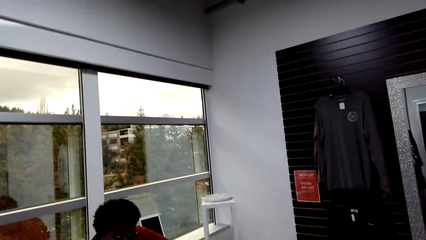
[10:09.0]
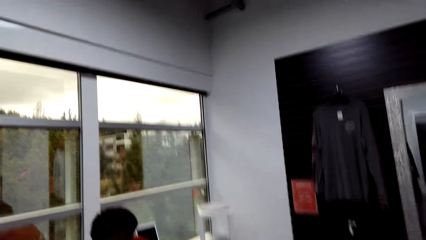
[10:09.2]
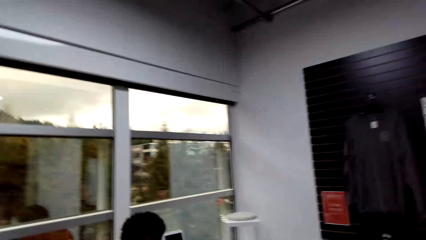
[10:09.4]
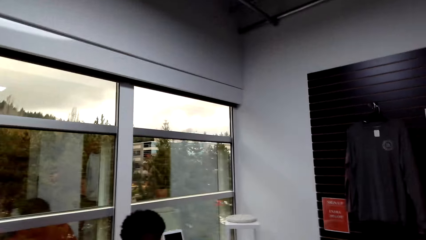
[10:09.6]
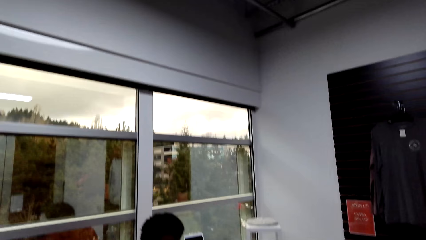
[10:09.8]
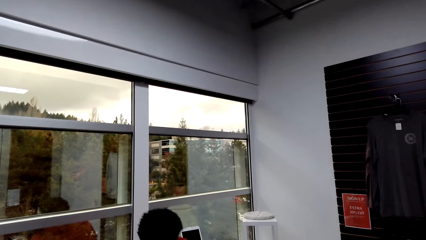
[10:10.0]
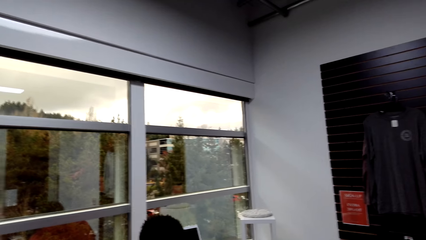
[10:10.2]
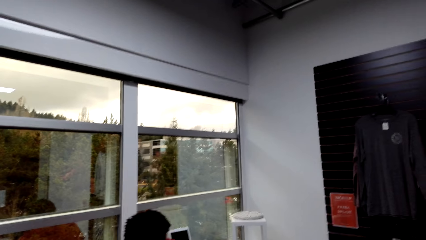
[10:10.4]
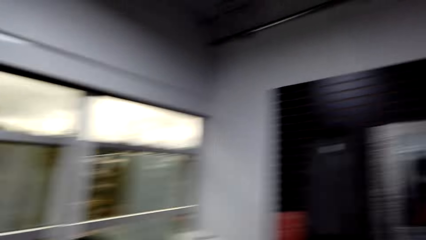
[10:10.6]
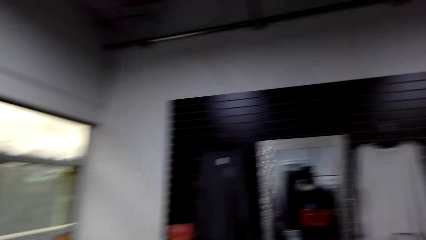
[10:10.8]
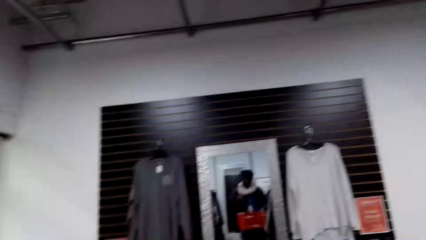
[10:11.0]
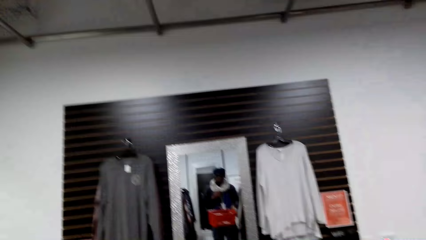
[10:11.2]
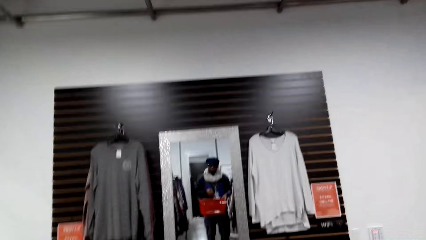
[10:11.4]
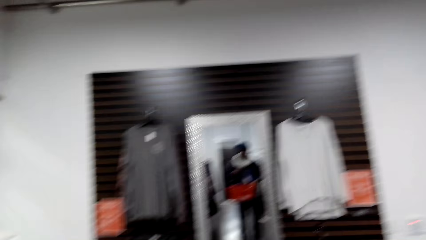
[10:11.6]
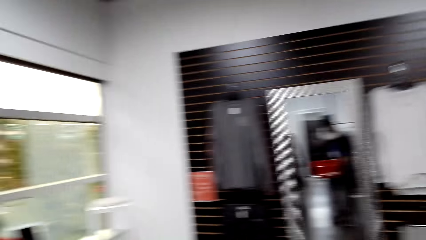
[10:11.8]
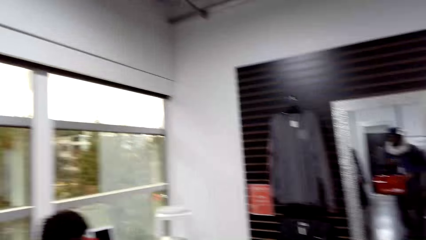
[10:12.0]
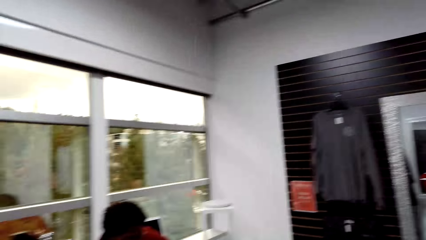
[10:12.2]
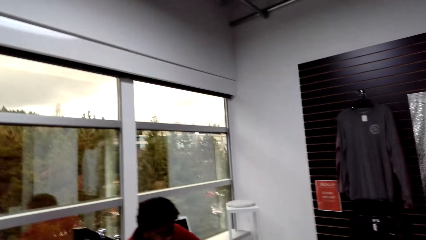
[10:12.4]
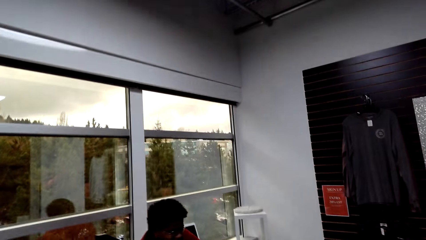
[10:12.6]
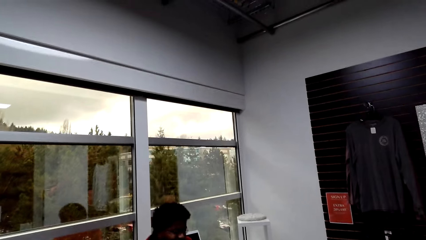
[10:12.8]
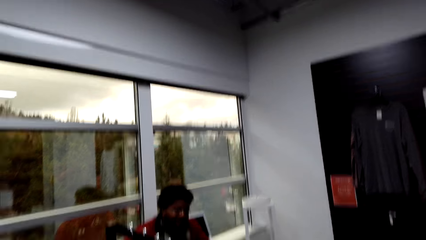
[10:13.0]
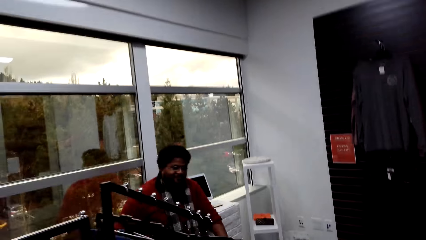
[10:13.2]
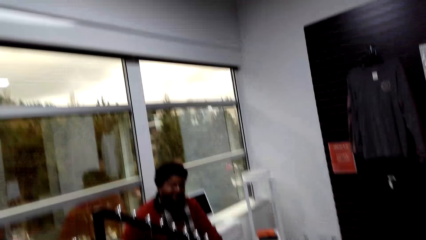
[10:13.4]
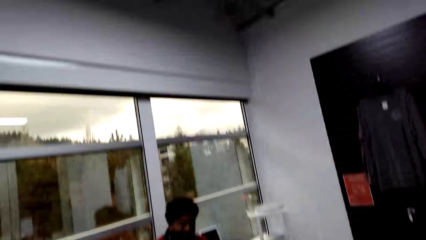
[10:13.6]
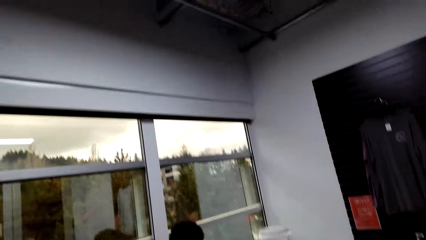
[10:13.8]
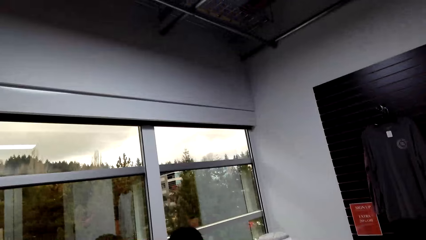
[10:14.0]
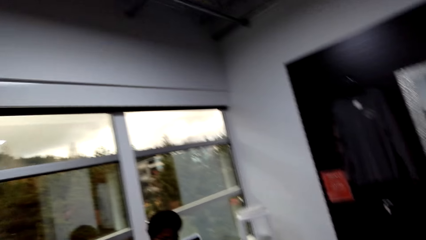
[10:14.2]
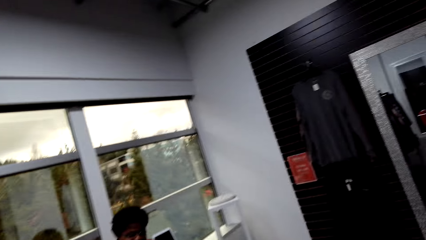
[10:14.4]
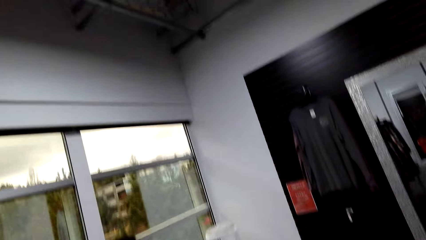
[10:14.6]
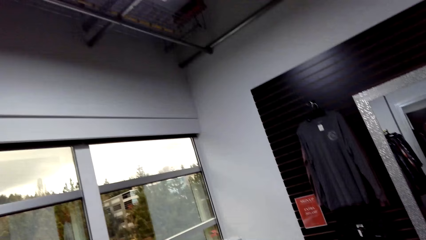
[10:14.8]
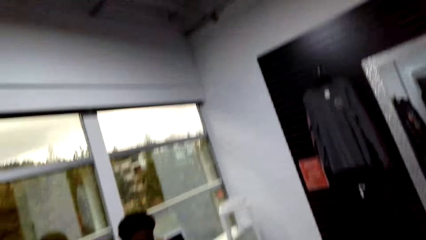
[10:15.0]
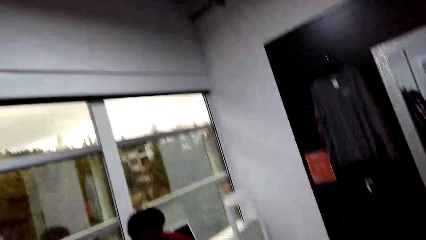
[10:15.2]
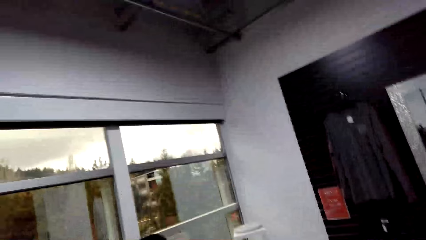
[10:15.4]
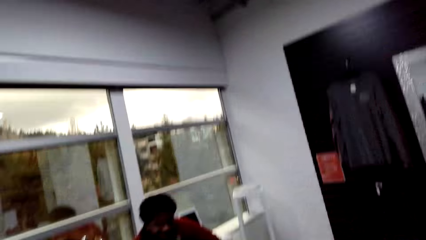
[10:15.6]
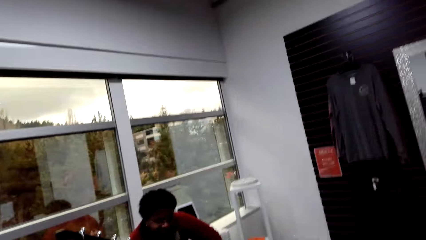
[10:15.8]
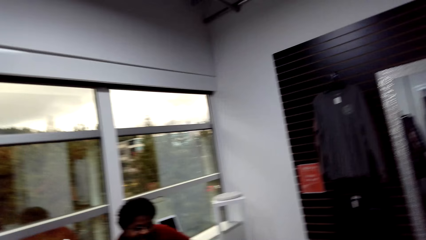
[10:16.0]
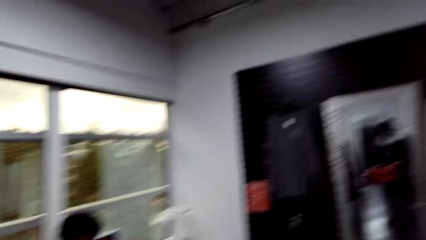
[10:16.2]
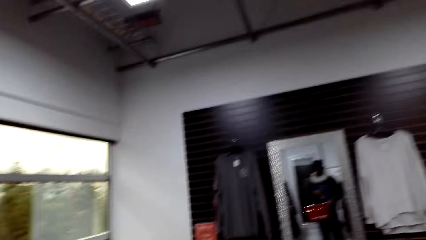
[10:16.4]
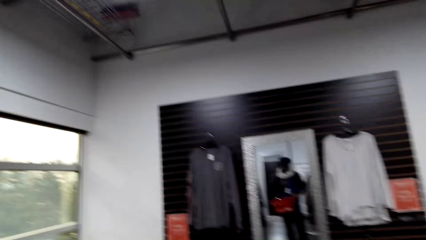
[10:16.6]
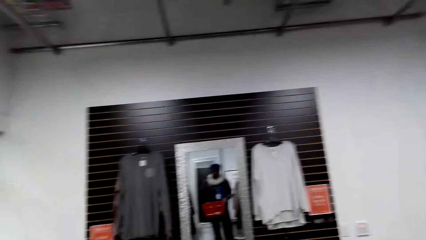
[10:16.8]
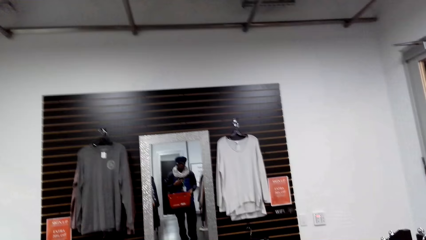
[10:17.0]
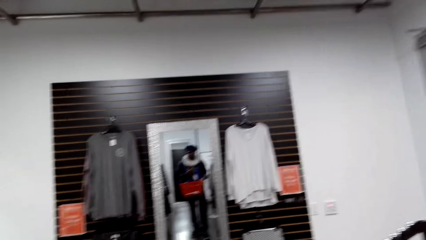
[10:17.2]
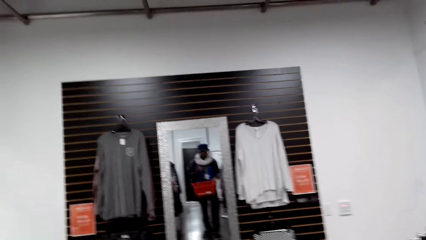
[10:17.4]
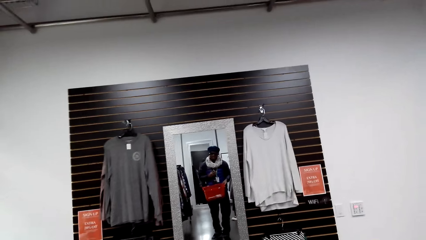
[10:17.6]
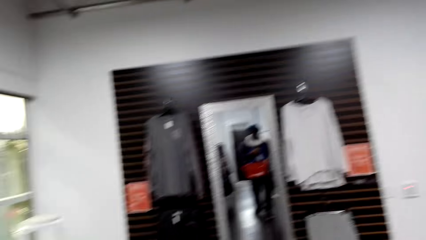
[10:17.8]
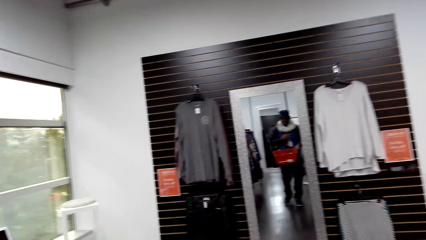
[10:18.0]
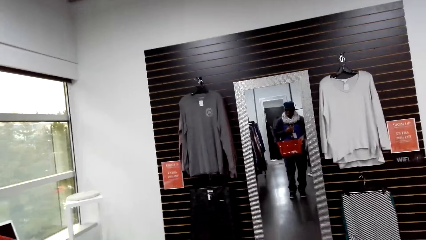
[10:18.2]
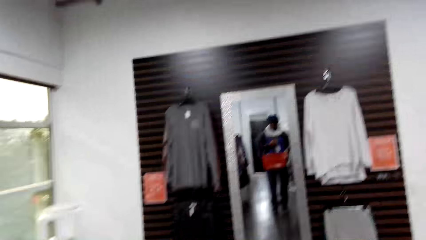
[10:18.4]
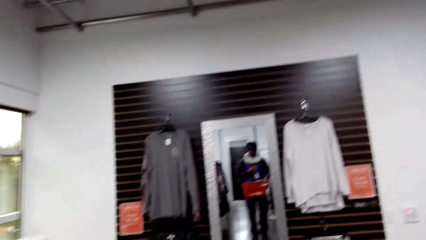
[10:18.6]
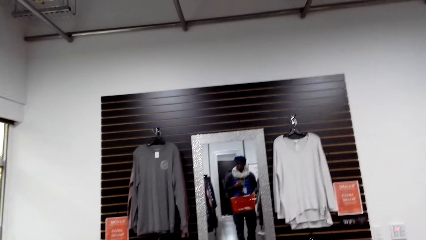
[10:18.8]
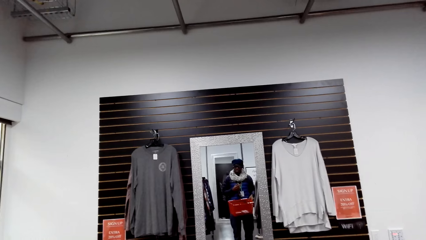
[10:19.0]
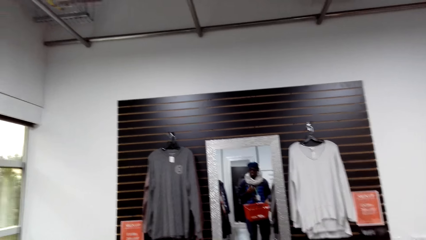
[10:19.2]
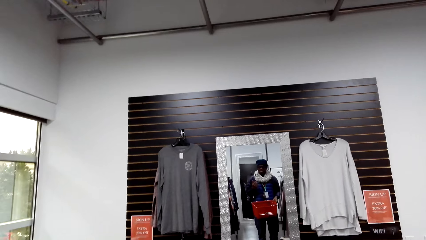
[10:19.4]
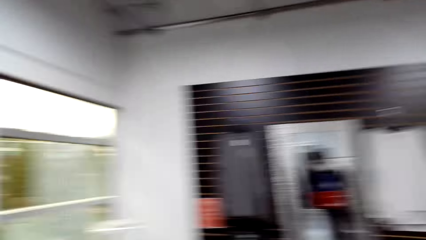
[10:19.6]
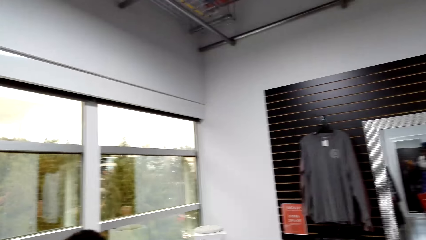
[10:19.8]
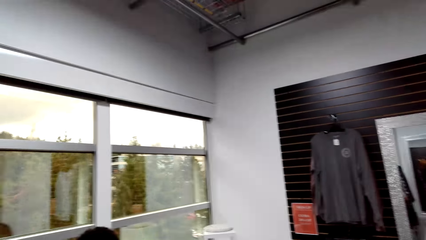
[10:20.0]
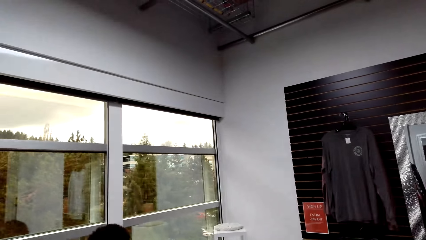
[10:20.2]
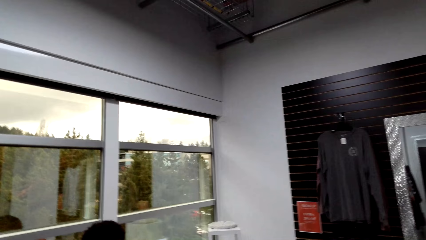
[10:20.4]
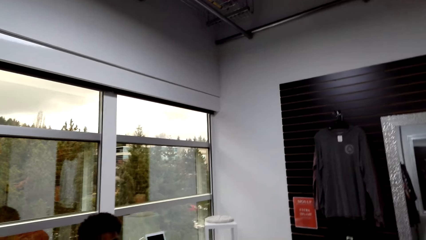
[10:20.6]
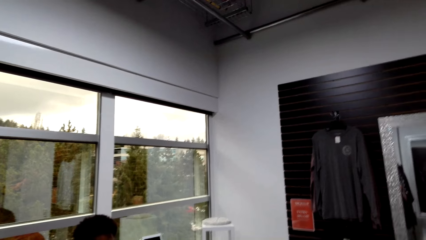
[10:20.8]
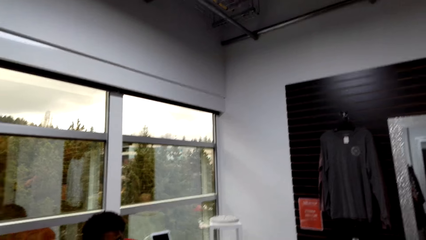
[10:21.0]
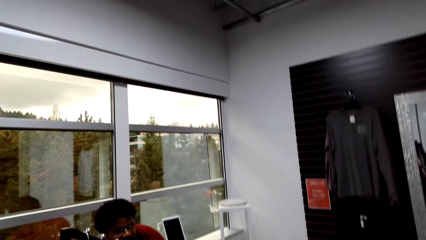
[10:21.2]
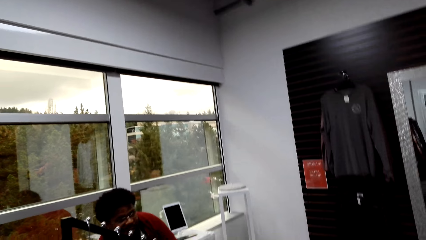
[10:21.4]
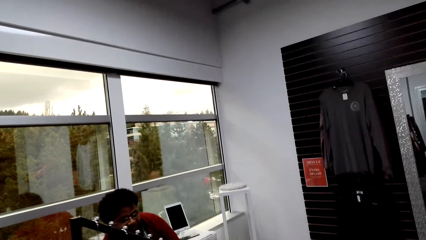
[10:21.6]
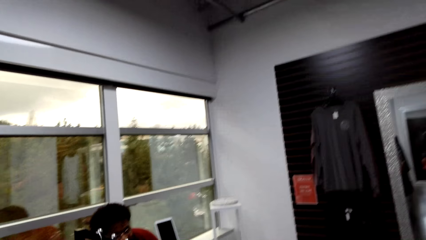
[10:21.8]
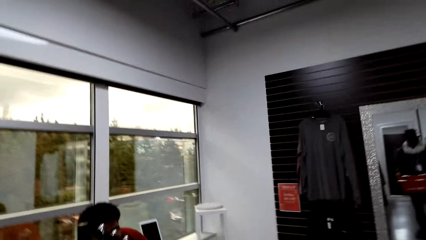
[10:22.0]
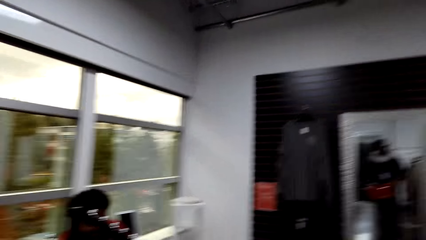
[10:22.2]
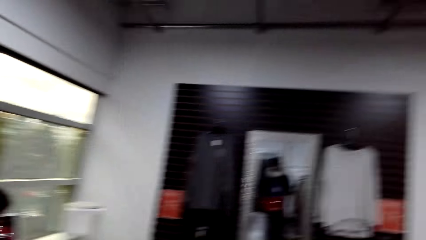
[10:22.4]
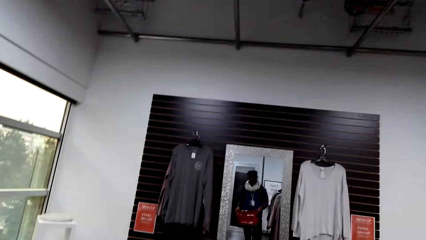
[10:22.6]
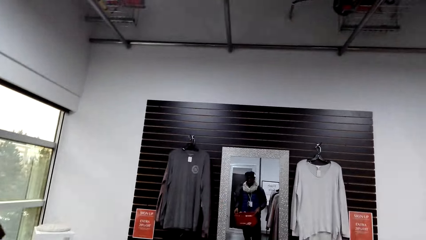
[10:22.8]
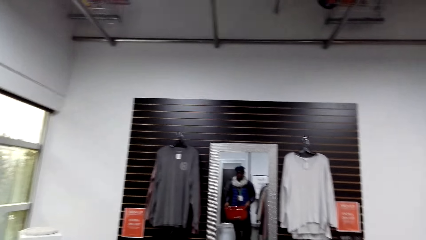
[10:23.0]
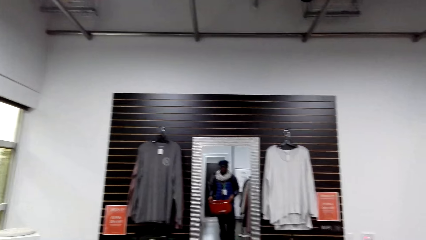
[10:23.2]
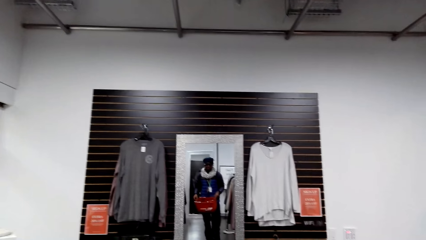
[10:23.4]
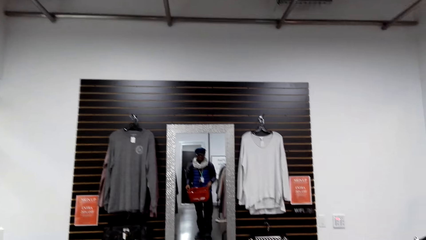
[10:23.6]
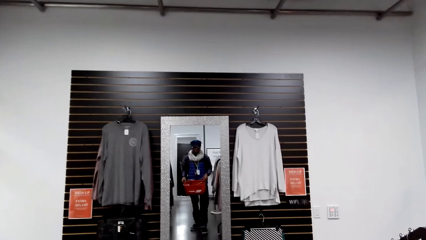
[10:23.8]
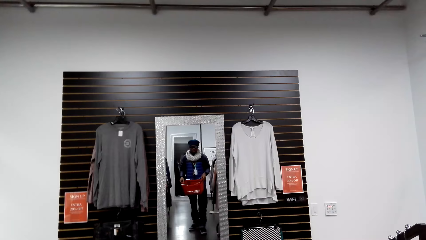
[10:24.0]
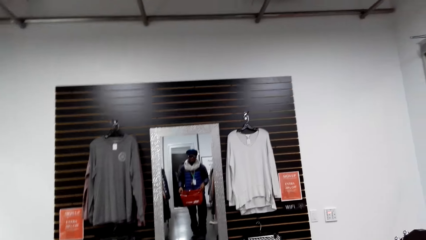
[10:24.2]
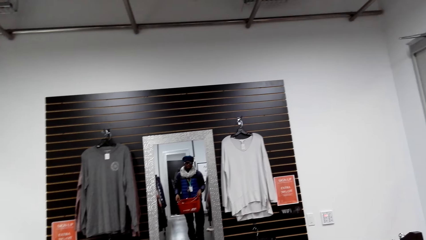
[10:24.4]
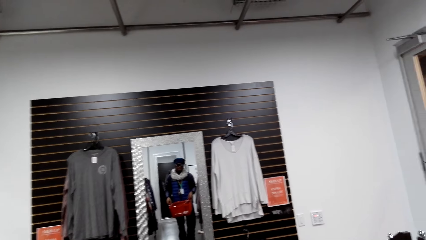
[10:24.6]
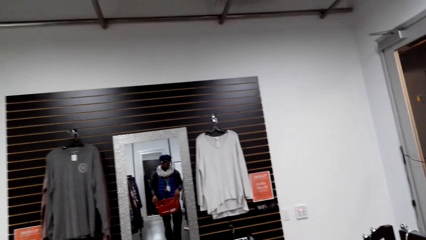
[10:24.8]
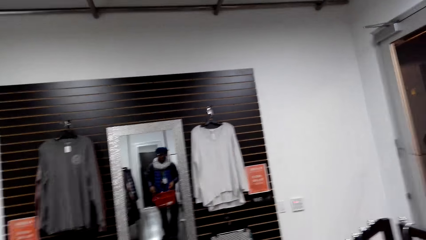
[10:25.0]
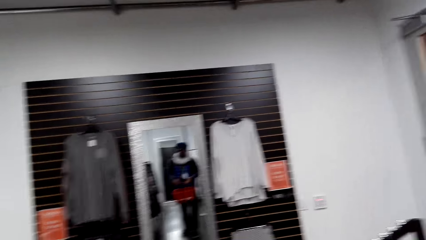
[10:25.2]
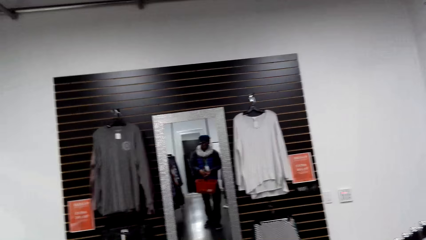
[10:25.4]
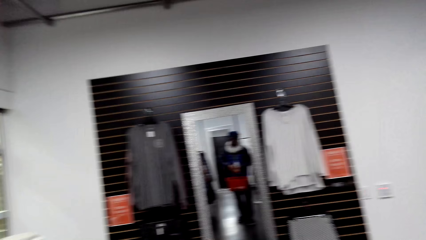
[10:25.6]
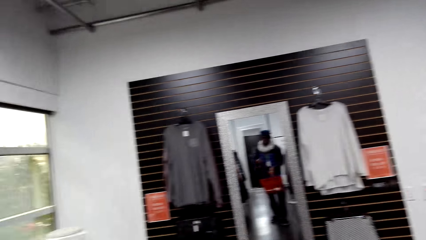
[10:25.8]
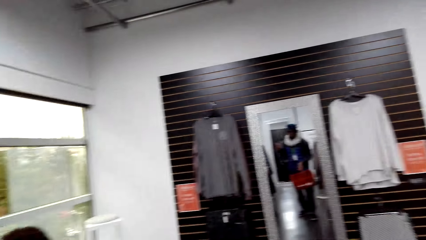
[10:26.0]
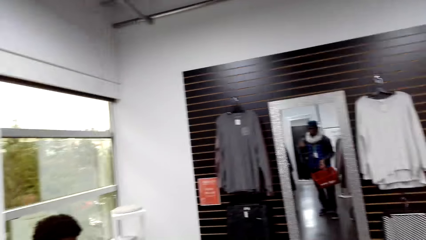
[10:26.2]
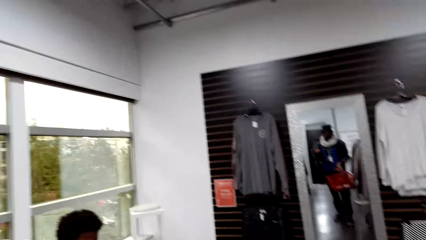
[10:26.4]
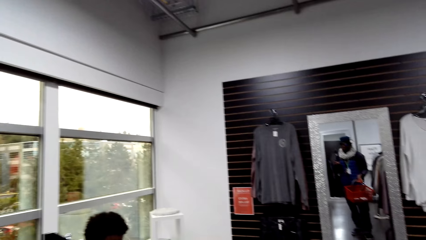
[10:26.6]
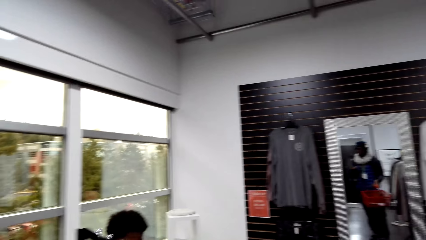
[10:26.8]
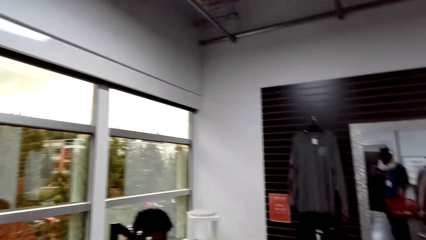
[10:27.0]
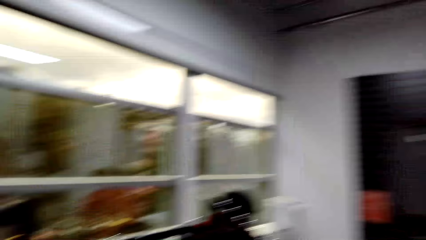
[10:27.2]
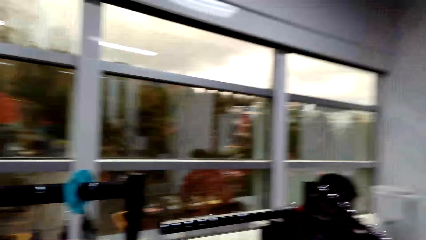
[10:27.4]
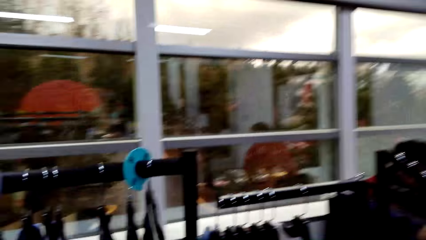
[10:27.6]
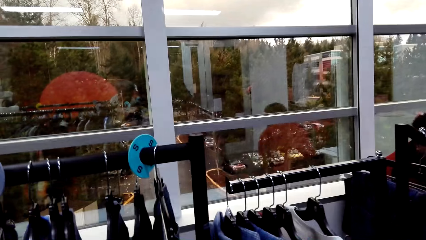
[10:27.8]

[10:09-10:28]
A person puts clothes in the basket trolley. The camera wearer looks at himself at the mirror.
